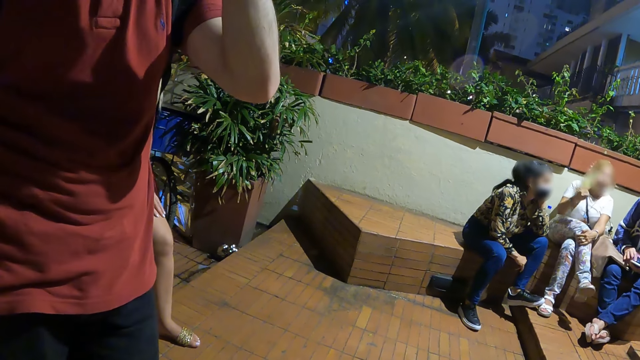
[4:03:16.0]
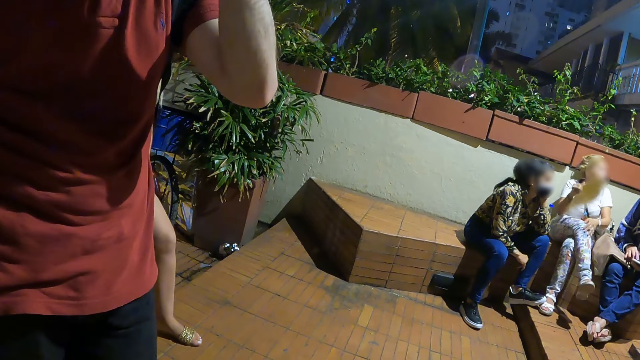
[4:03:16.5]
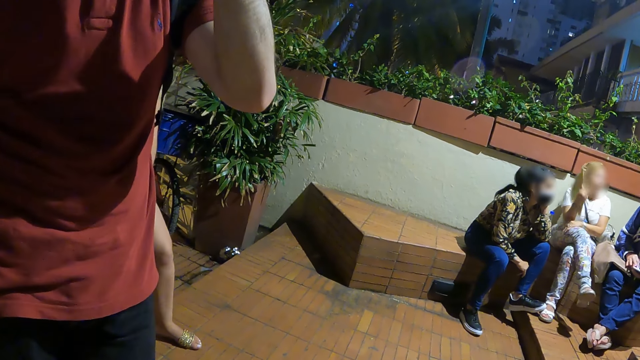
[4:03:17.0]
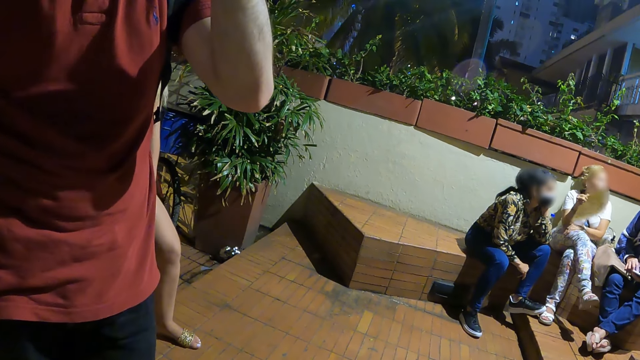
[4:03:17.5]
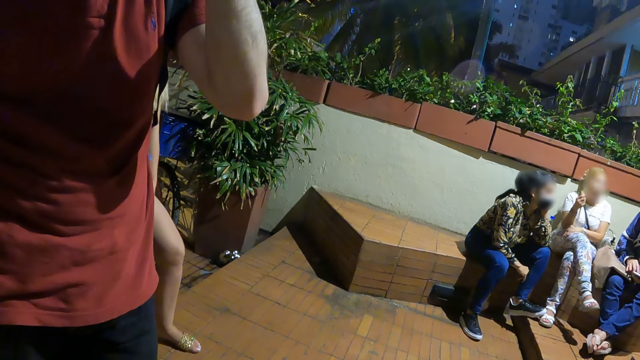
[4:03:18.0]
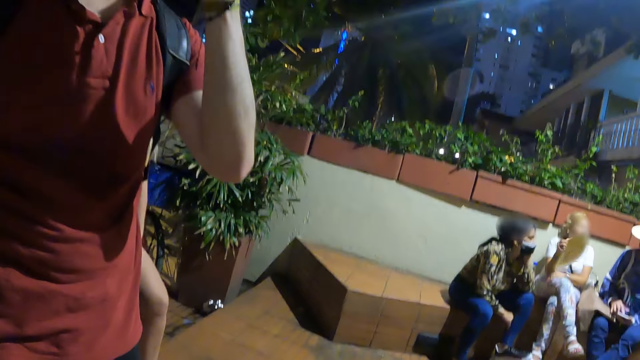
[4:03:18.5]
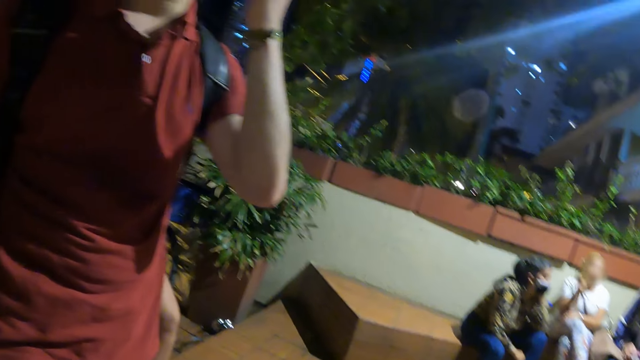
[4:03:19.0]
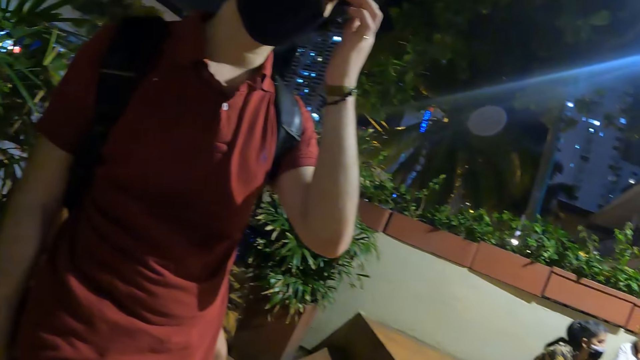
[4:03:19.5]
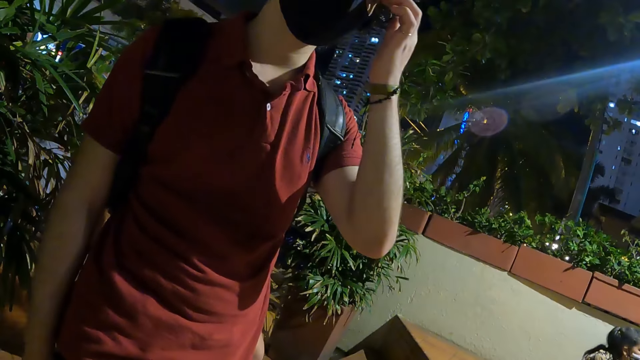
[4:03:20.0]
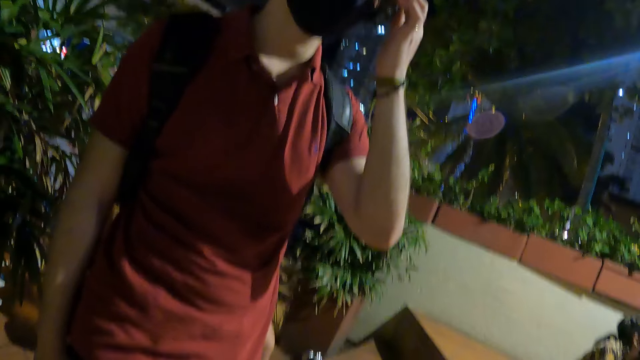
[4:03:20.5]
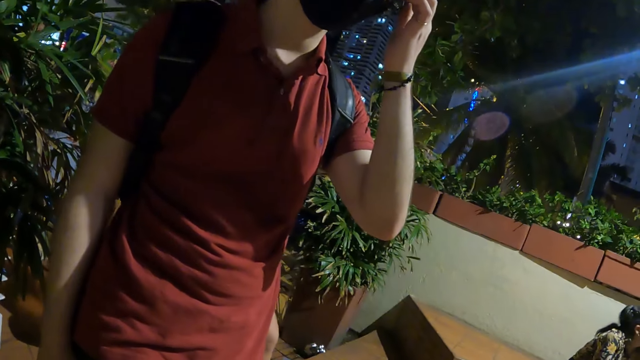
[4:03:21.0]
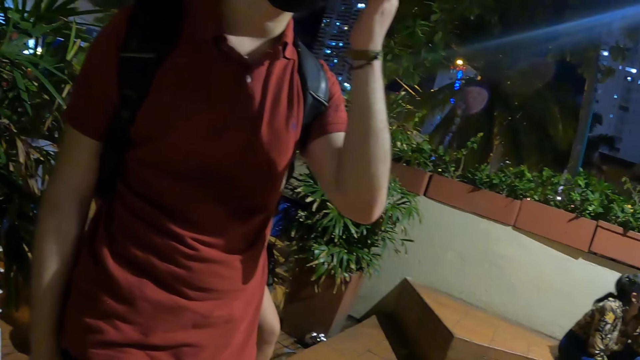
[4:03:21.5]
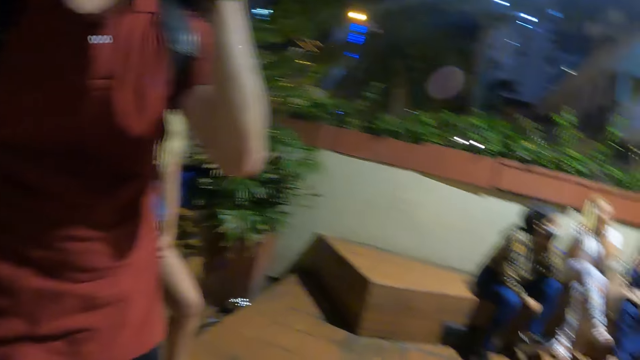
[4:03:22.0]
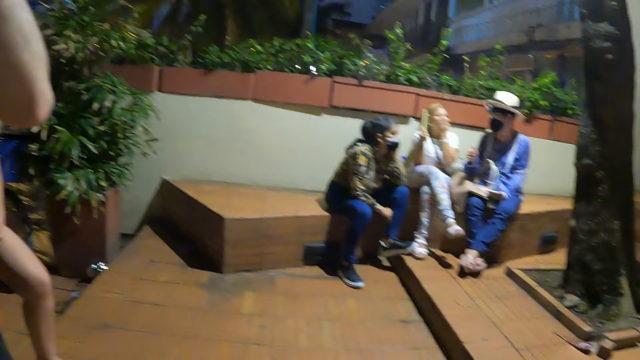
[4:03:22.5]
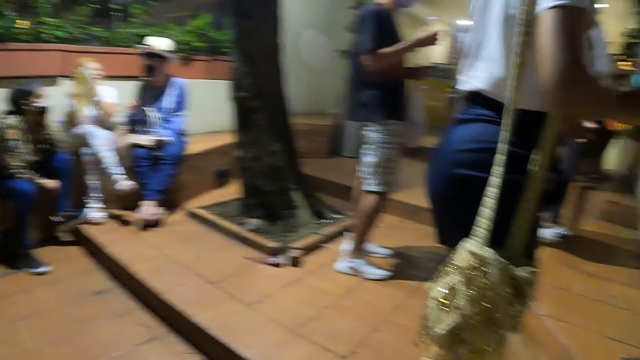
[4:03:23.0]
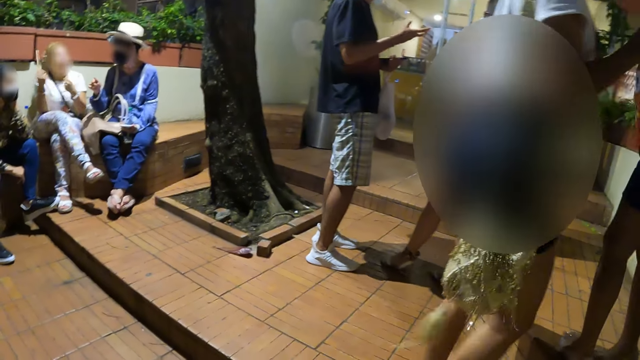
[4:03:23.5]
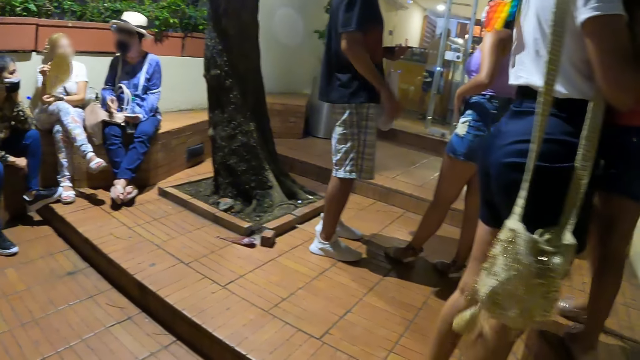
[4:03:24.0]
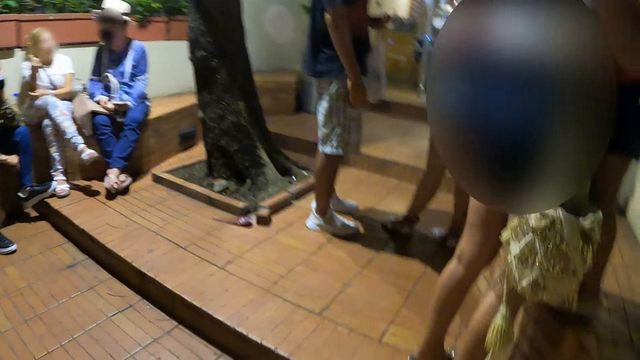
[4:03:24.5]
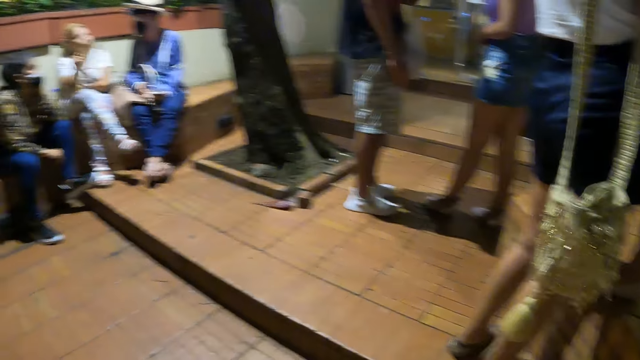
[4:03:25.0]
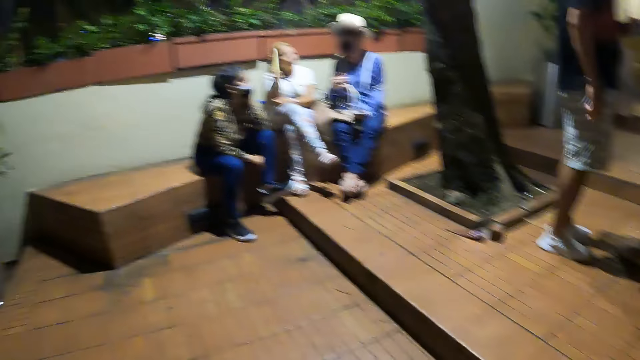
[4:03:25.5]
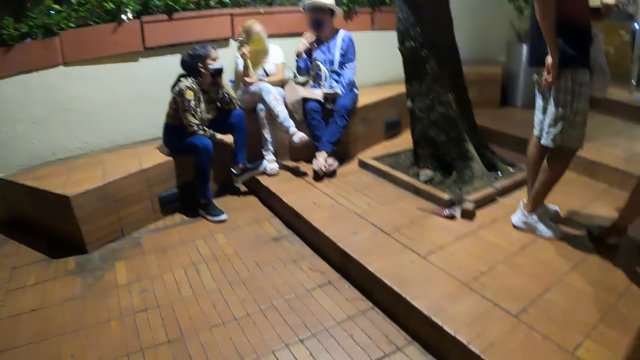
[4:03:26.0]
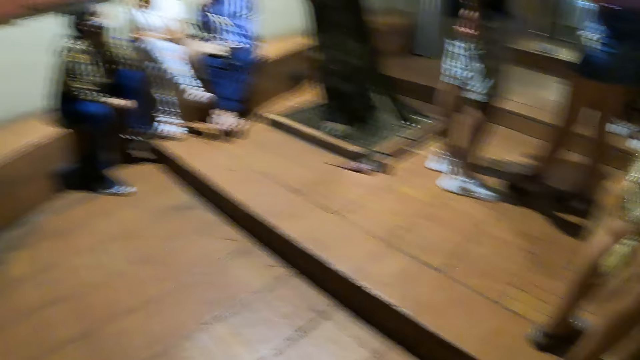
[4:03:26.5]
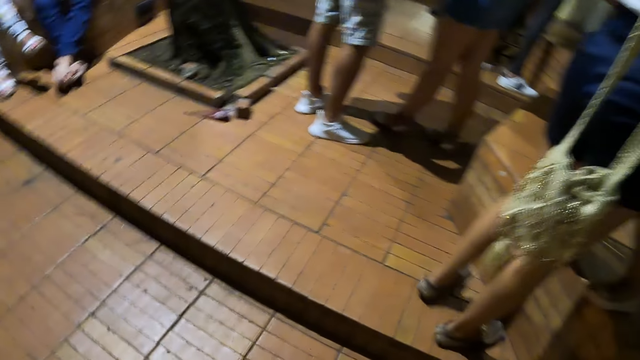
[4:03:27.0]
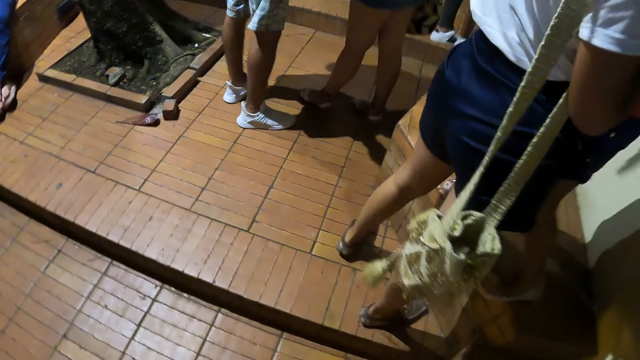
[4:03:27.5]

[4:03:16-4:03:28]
A man raises his hand. The camera wearer looks around.

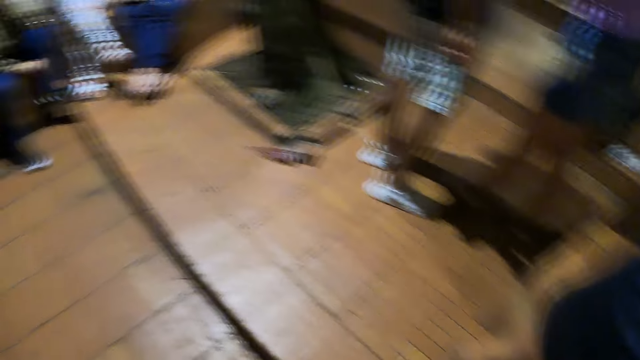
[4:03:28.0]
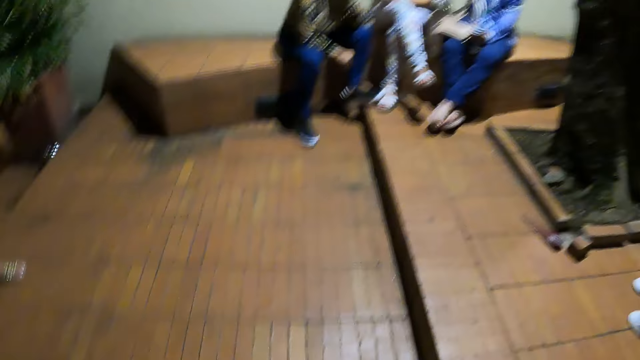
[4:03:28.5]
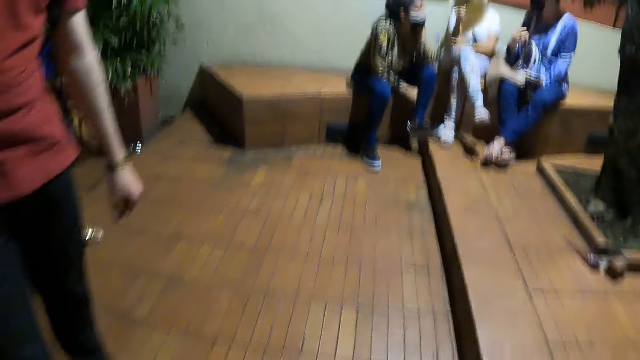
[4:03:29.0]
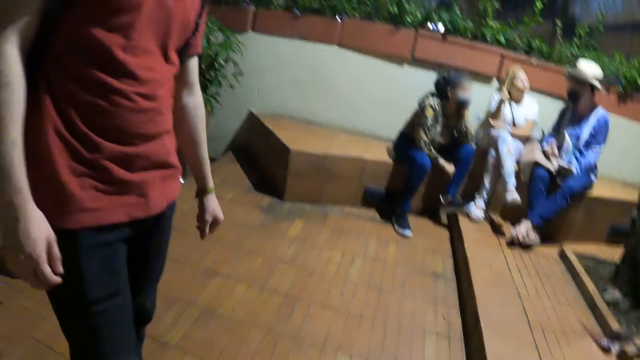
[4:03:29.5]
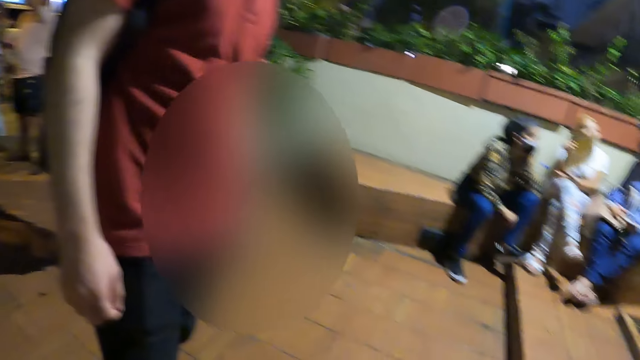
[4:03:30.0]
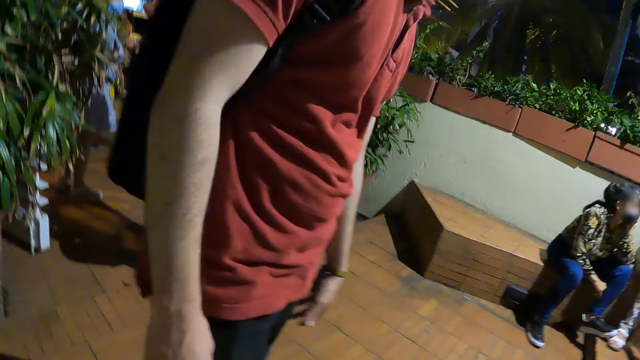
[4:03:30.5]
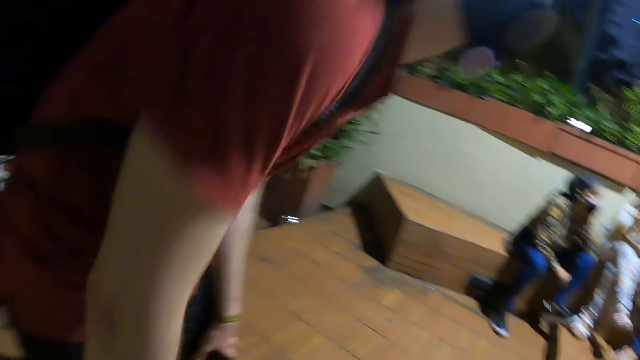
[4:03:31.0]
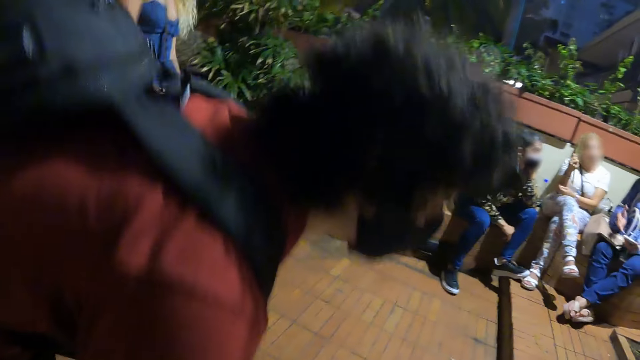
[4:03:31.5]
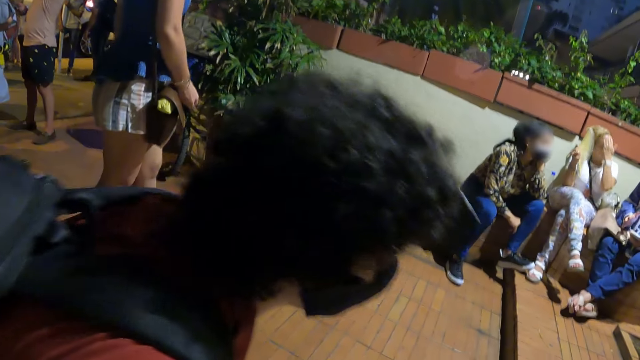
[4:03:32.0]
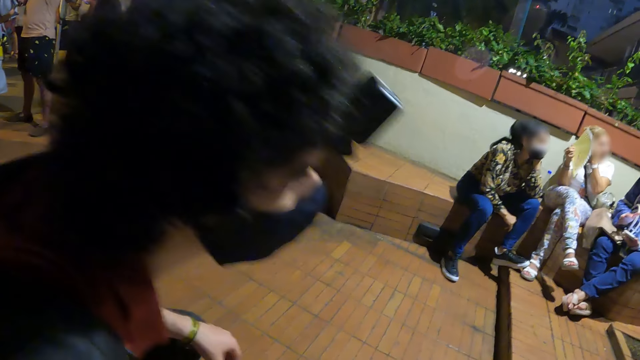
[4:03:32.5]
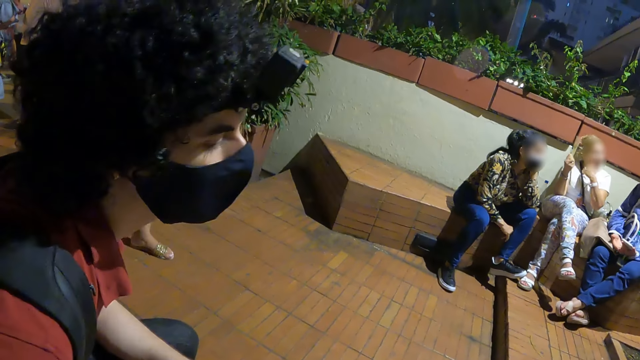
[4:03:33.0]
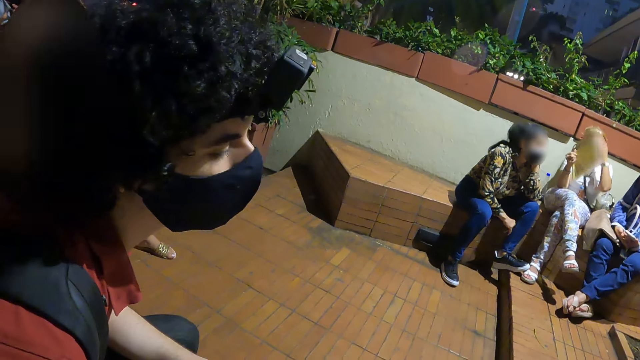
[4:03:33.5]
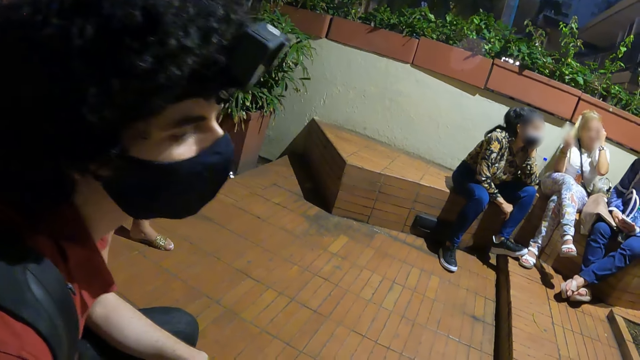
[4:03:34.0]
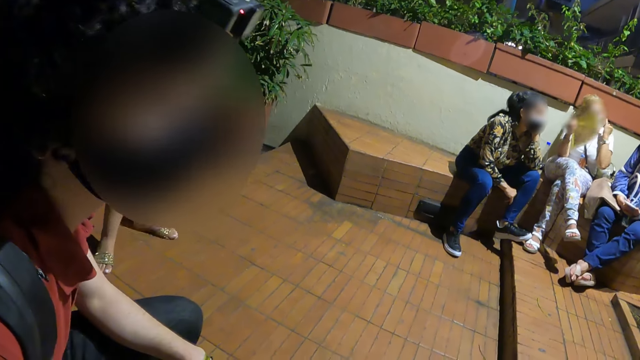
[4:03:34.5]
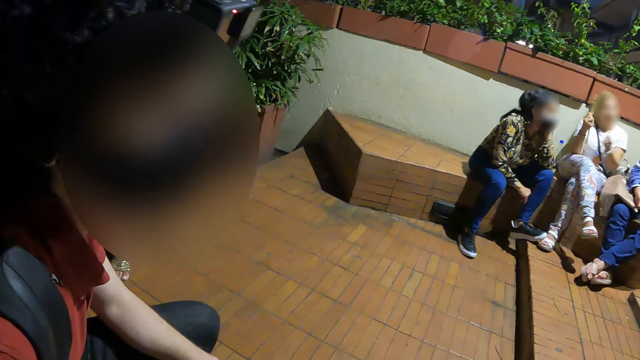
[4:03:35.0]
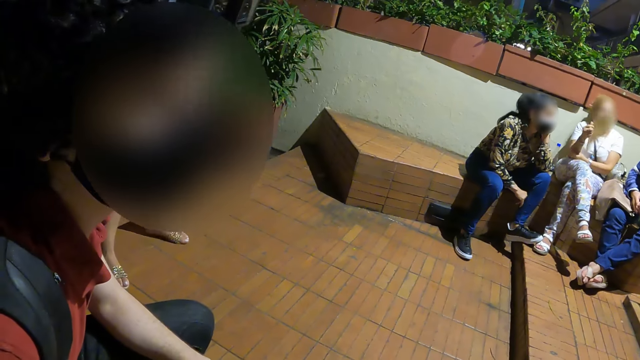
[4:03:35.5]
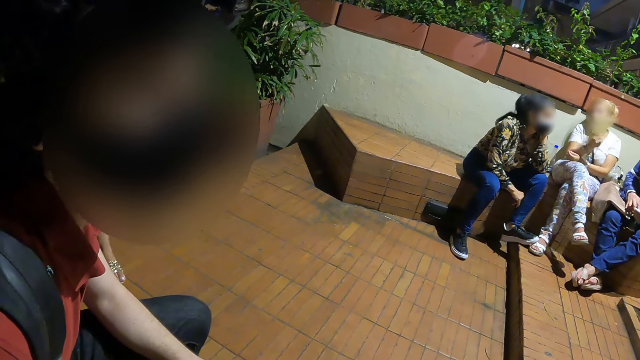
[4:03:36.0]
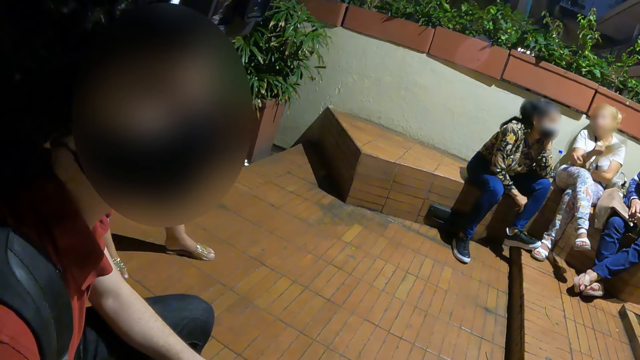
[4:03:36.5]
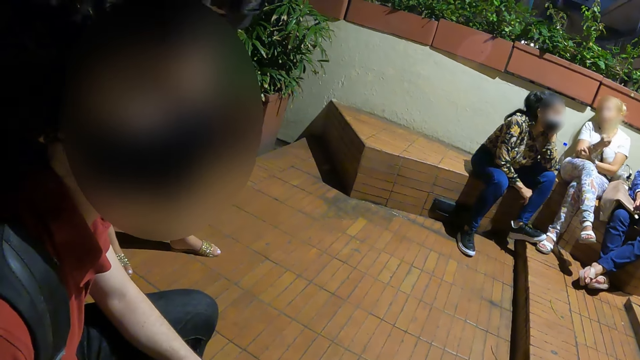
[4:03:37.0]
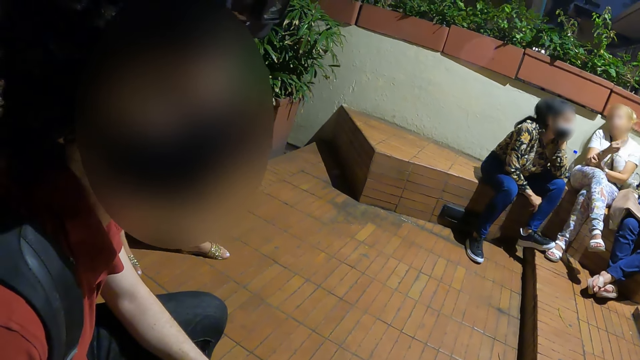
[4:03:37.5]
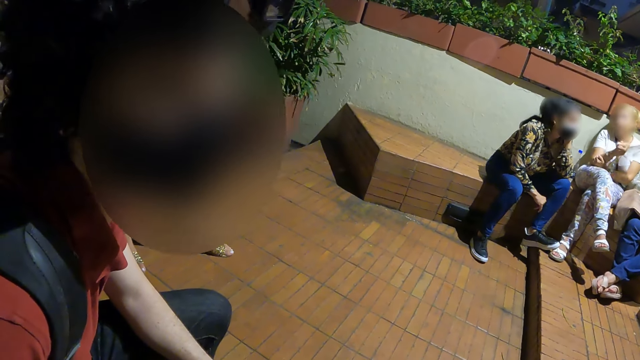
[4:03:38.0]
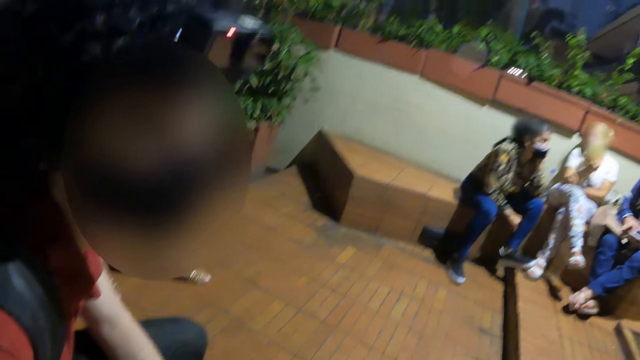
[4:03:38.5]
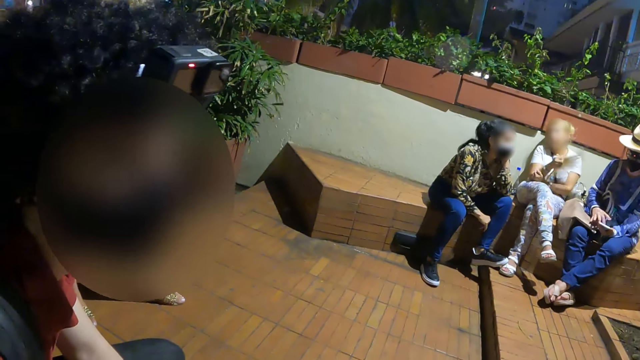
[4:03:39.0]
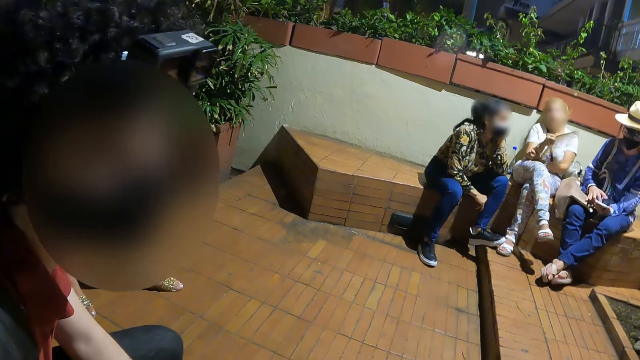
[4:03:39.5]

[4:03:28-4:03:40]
A man sits. The camera wearer looks around. The man sifts the hand fan.
